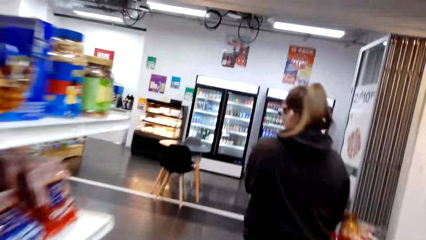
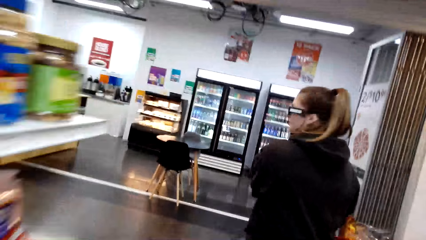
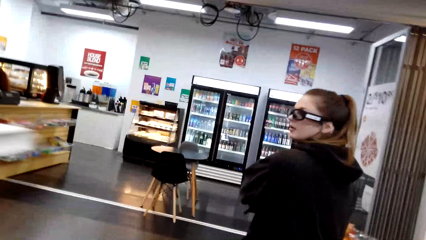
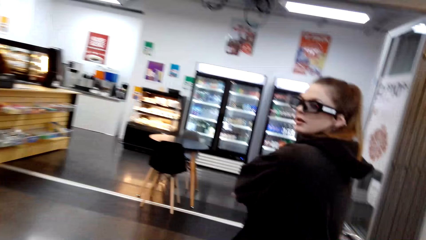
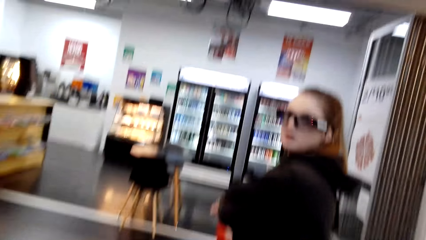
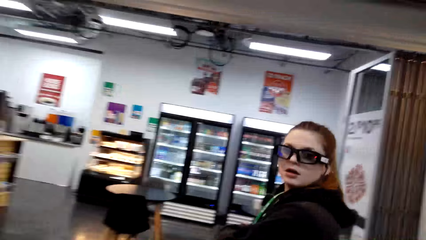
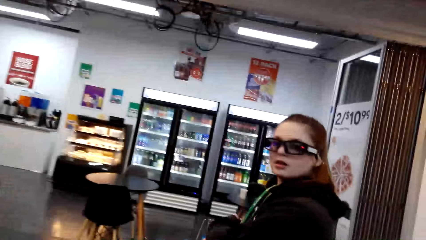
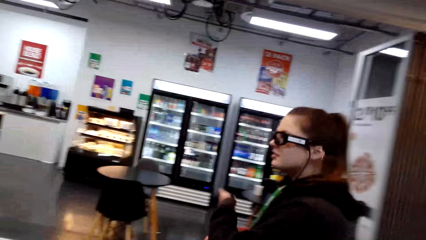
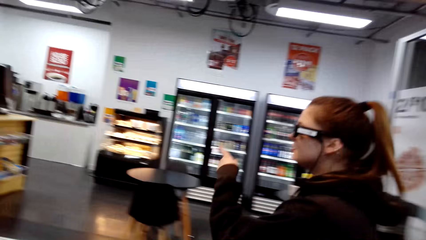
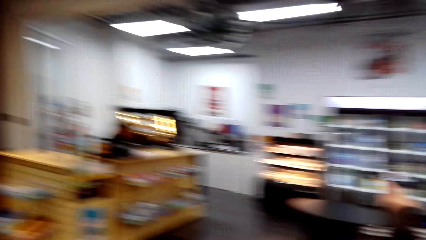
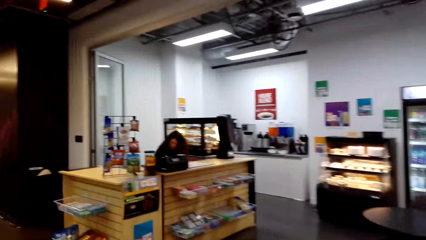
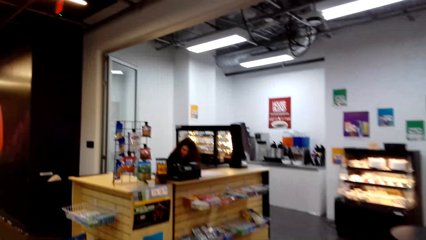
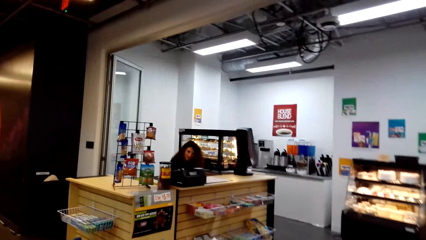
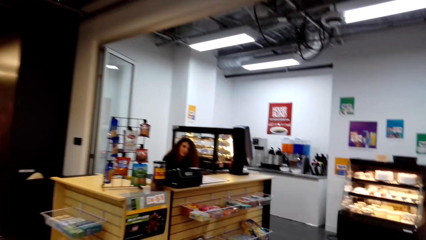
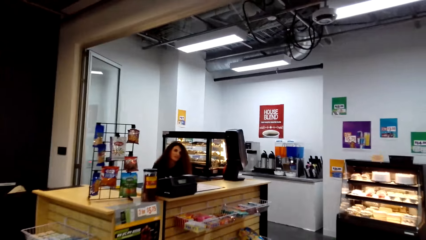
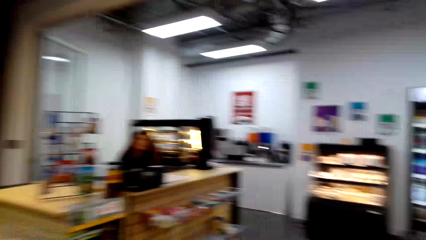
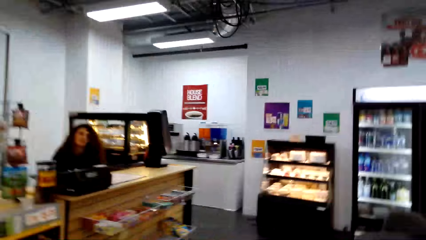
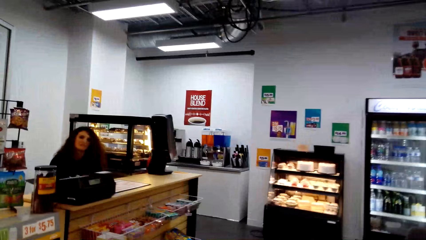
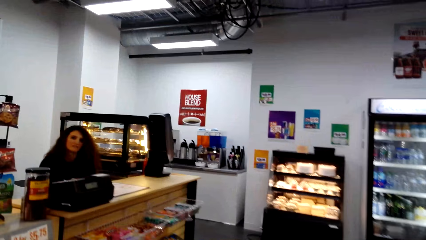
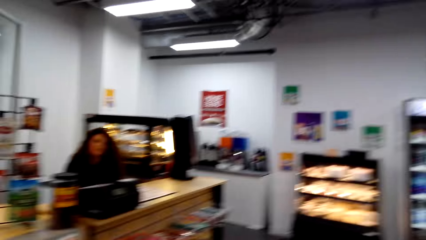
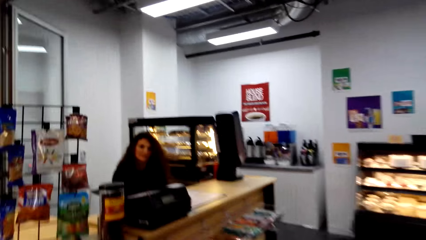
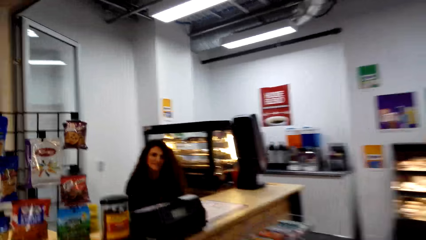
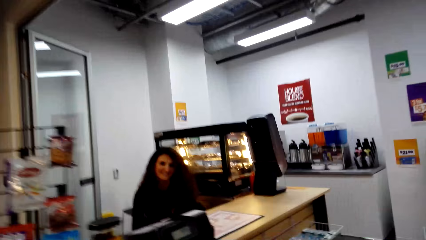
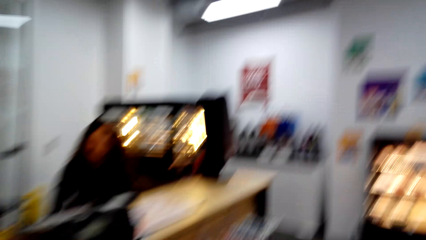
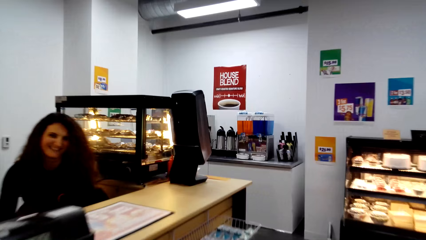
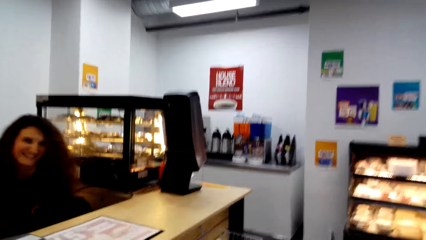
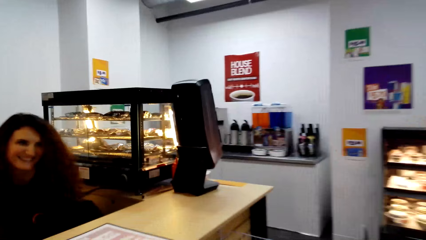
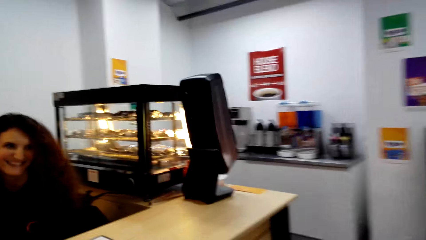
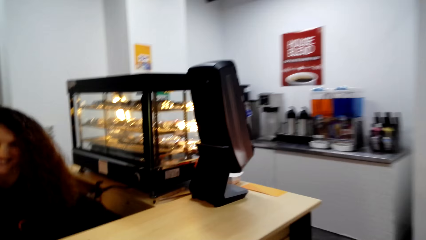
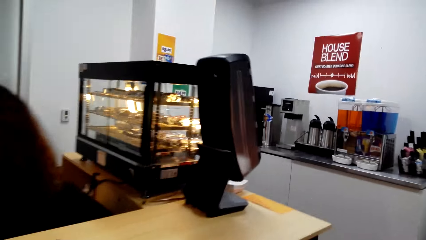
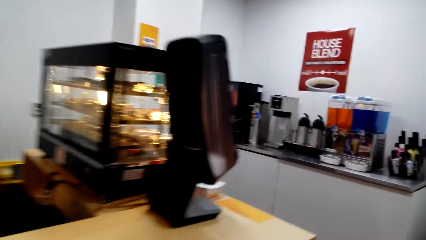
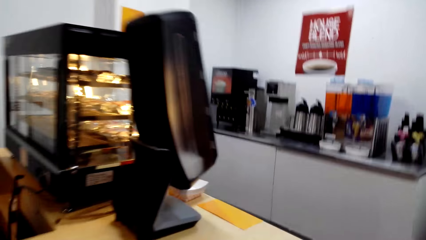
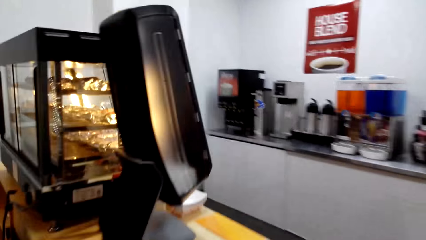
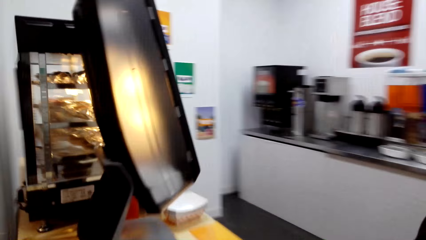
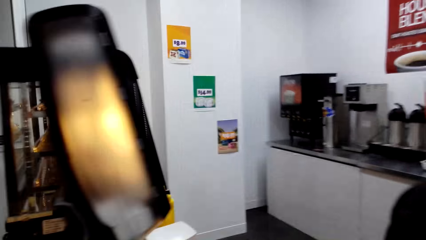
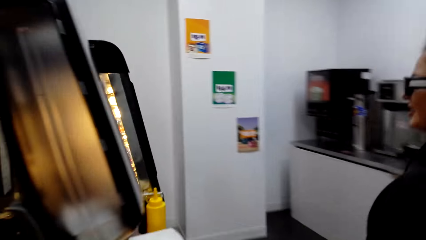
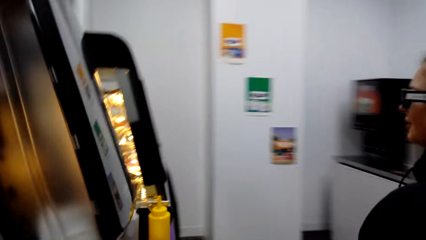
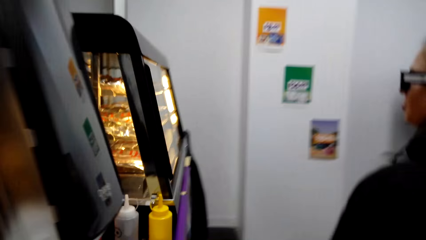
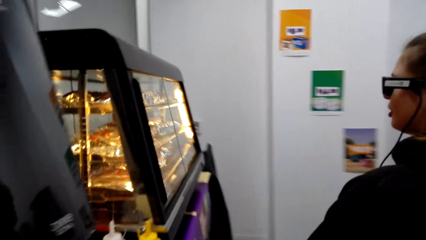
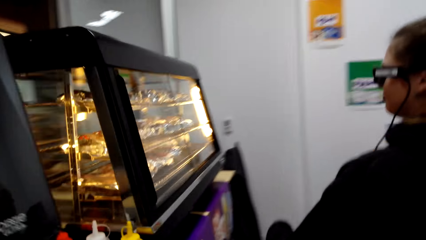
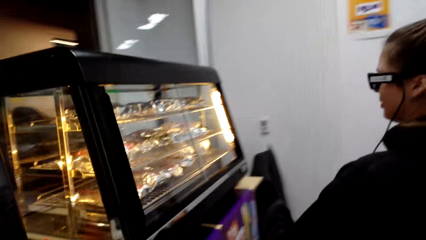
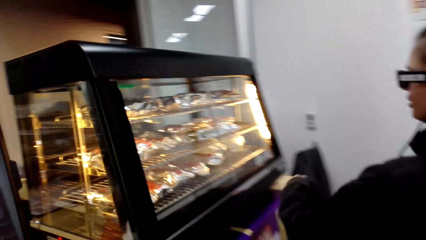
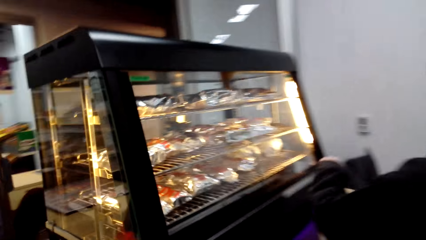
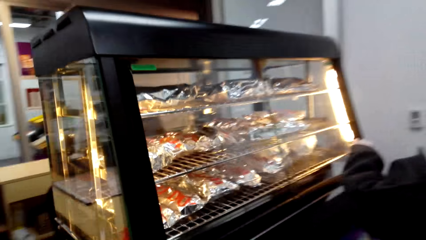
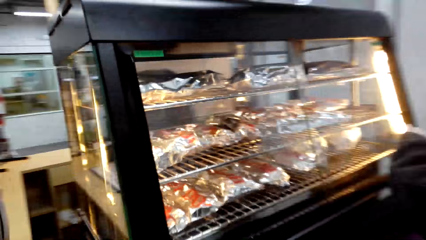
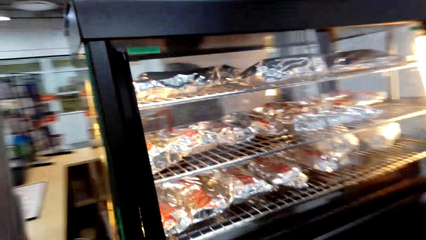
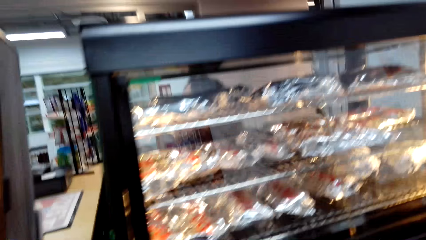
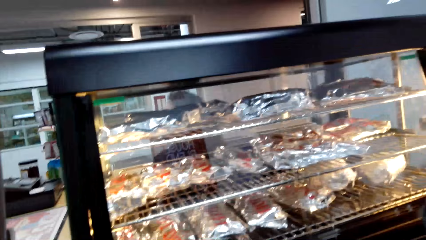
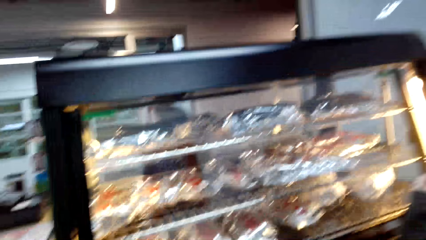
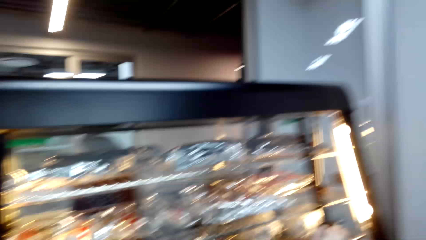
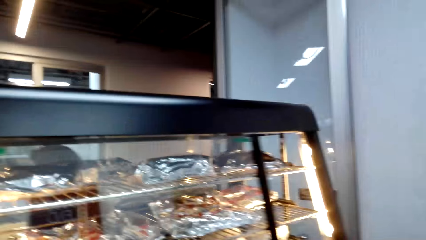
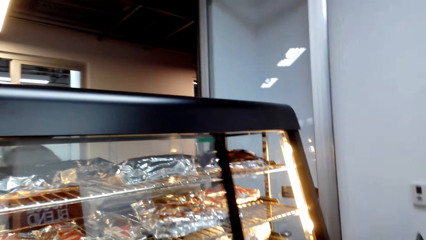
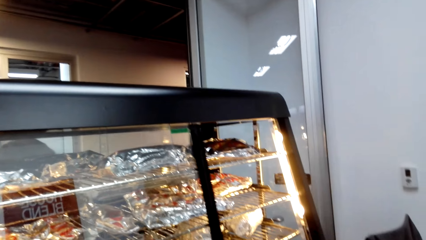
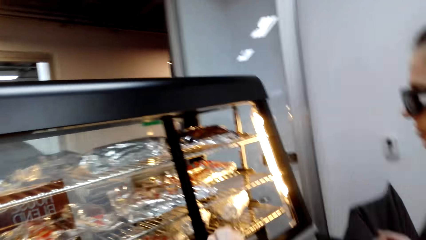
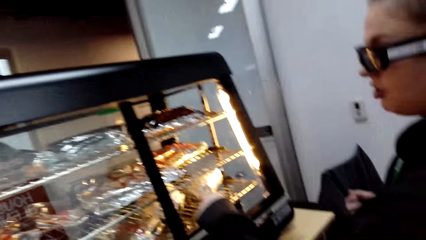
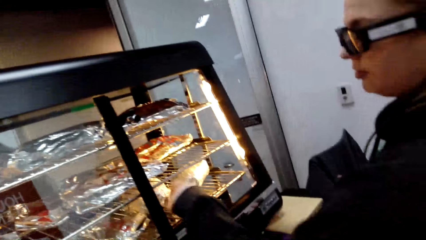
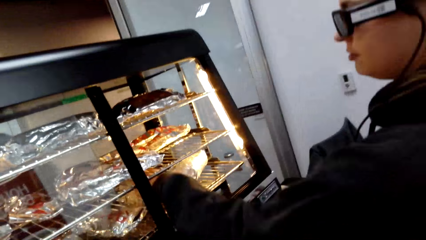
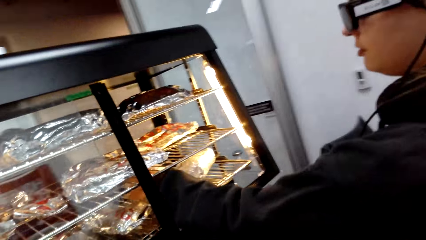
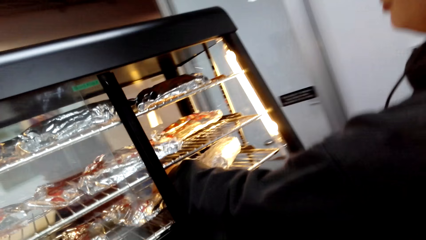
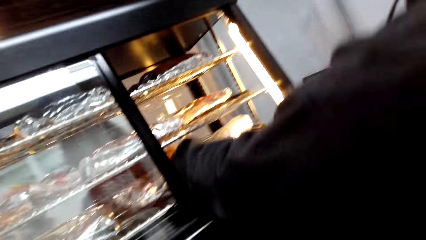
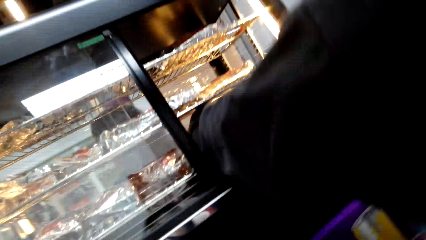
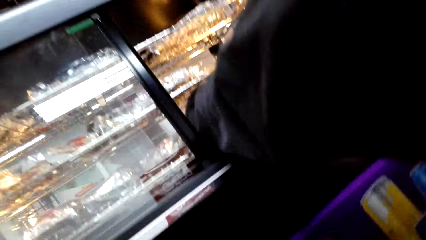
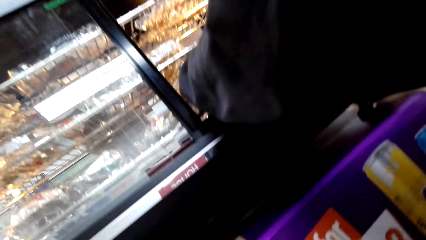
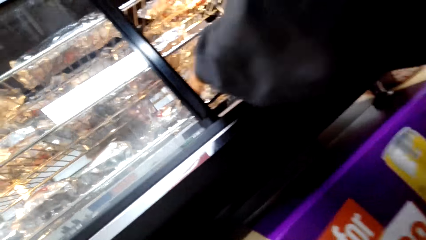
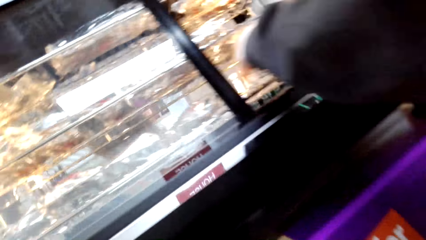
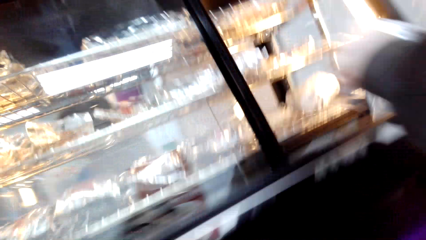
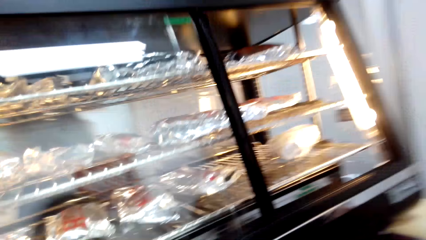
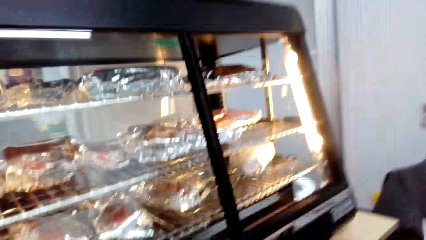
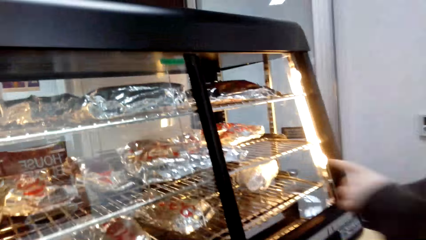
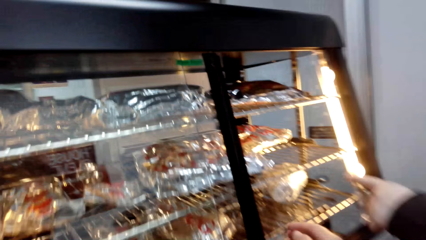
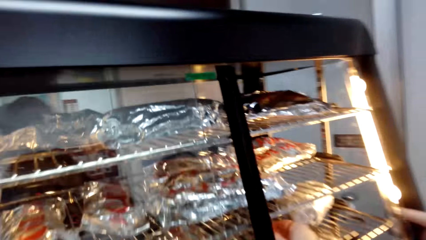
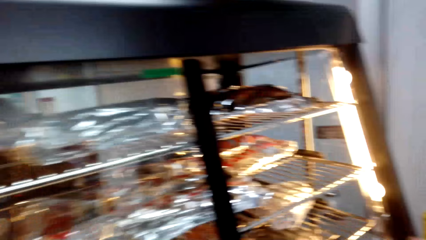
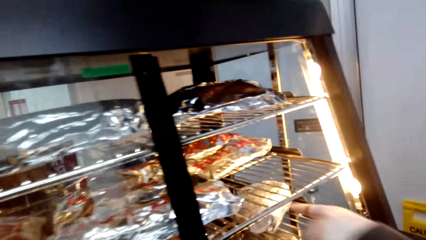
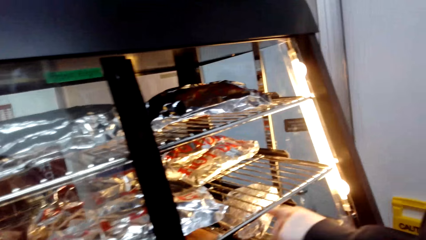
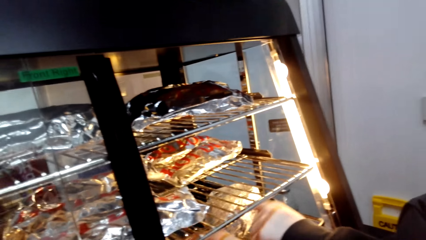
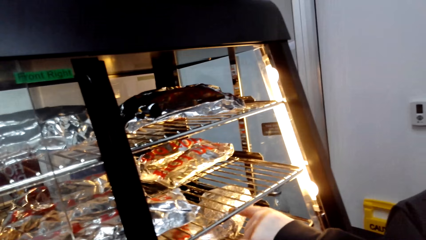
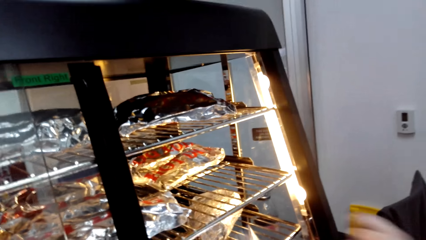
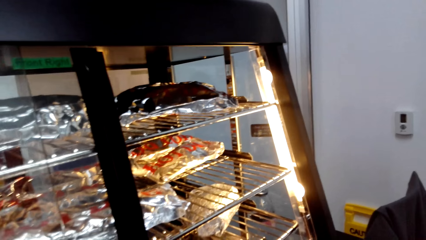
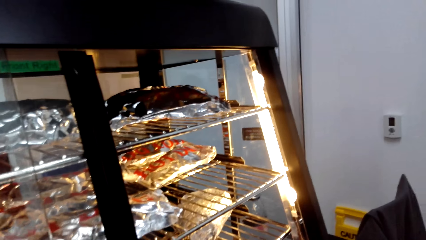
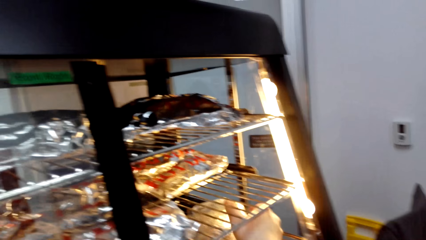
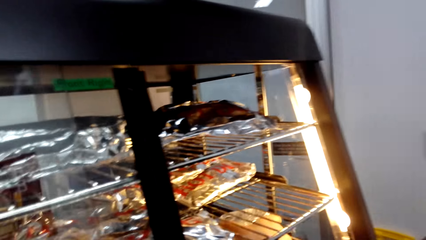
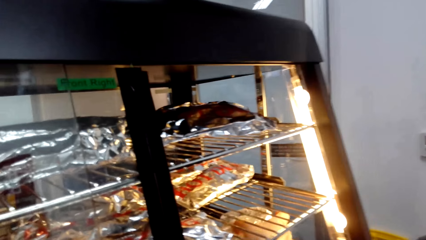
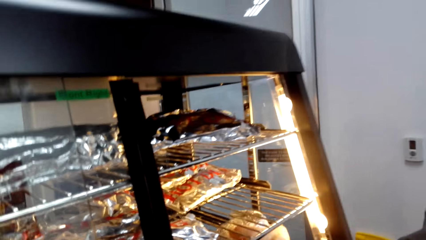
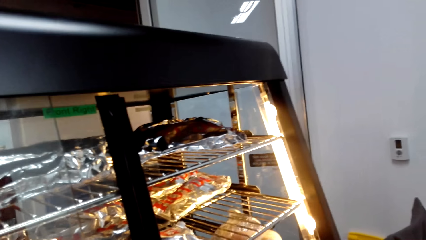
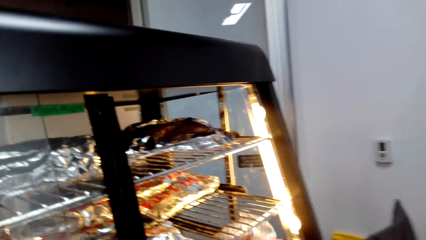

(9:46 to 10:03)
A woman converses with the camera wearer. She points a finger. The camera wearer walks in a supermarket towards the counter. They check sandwiches on the display shelf. They converse with the woman. The woman opens a shelf. The camera wearer opens the griller. The woman picks a sandwich in the shelf. The camera wearer picks something in the griller. They close the griller. They point a finger on a sandwich at the griller. The woman touches a sandwich in the shelf. The camera wearer picks a sandwich.
